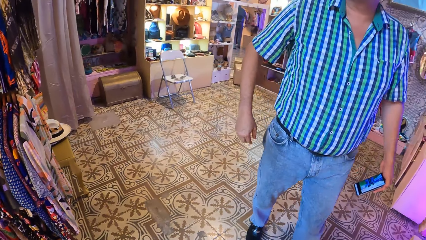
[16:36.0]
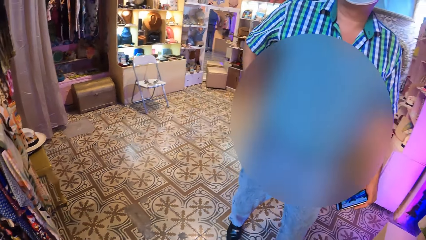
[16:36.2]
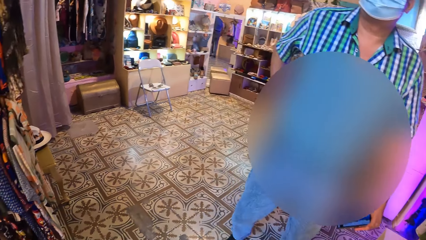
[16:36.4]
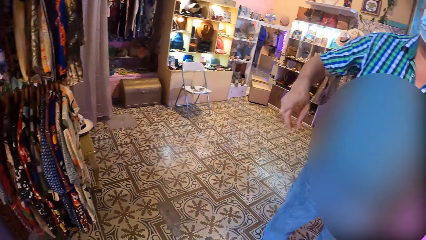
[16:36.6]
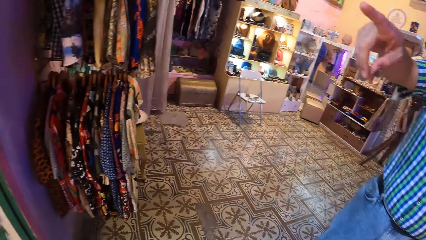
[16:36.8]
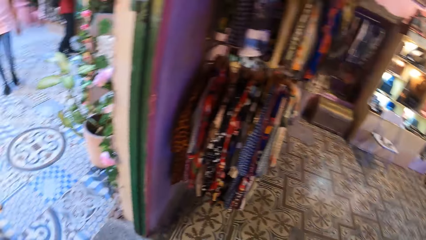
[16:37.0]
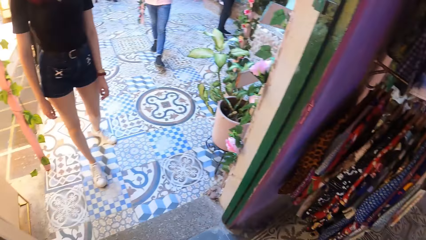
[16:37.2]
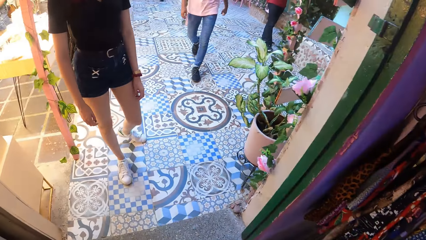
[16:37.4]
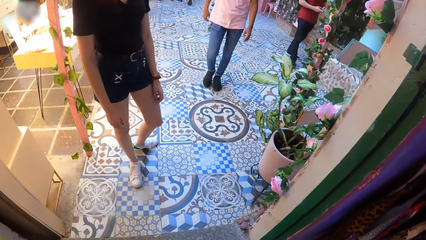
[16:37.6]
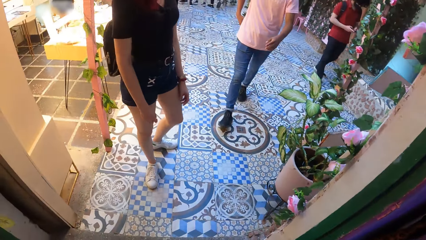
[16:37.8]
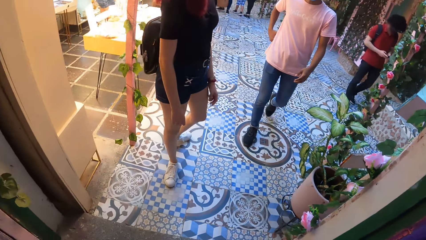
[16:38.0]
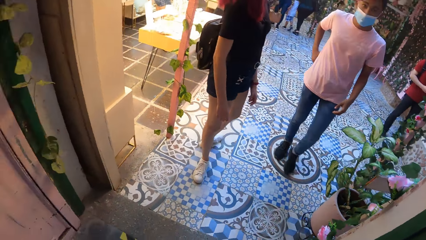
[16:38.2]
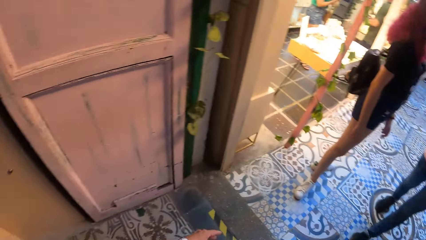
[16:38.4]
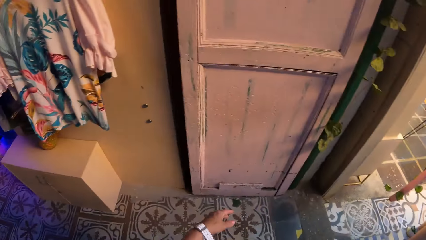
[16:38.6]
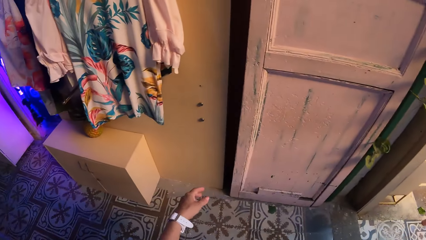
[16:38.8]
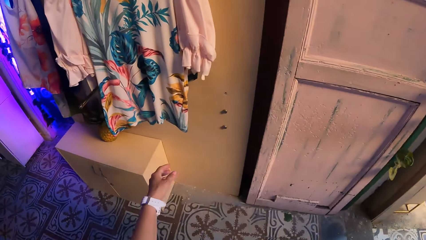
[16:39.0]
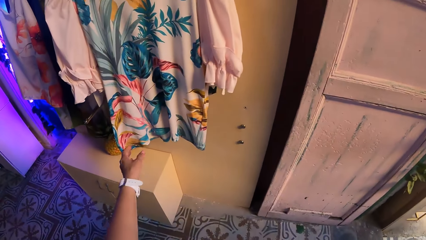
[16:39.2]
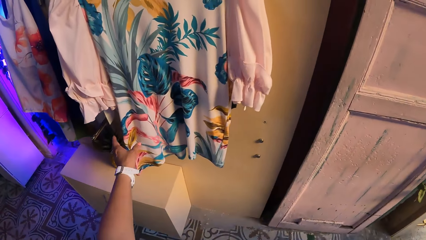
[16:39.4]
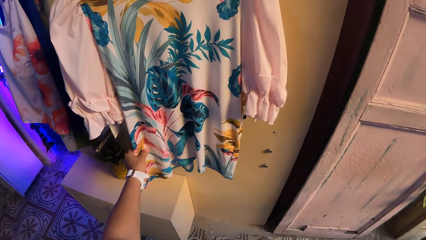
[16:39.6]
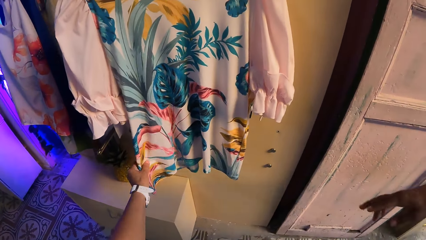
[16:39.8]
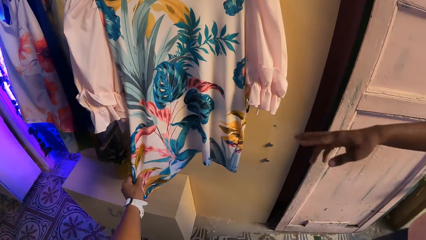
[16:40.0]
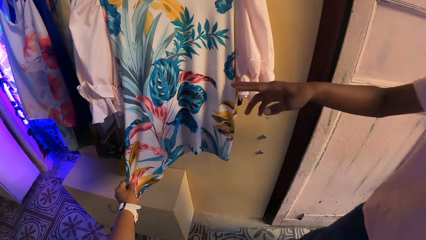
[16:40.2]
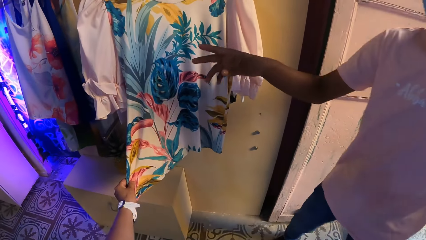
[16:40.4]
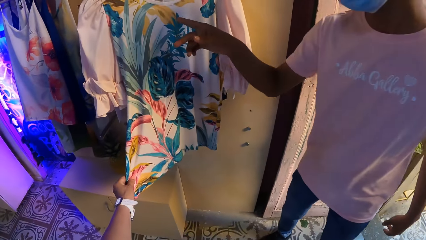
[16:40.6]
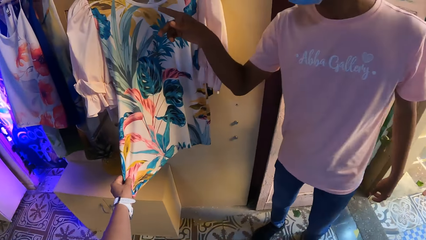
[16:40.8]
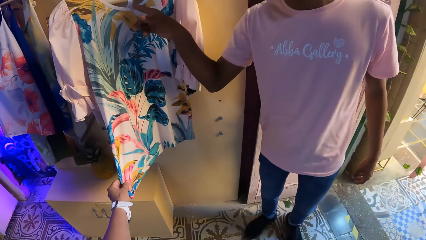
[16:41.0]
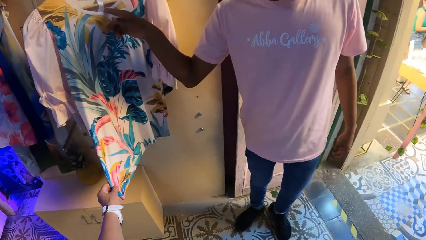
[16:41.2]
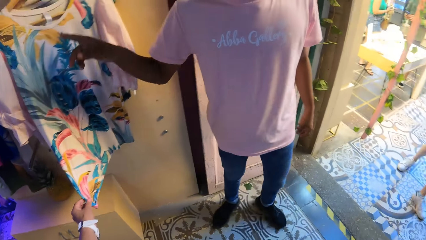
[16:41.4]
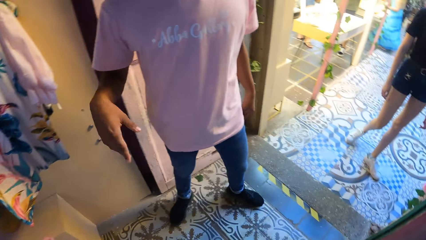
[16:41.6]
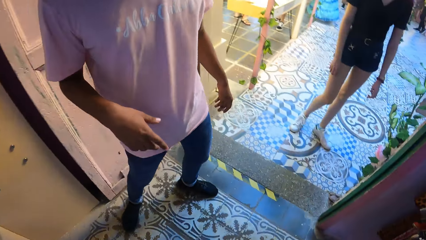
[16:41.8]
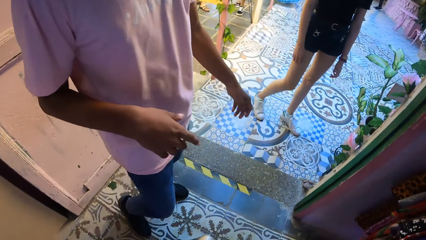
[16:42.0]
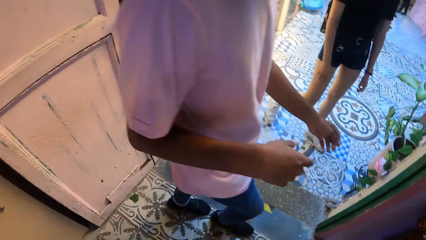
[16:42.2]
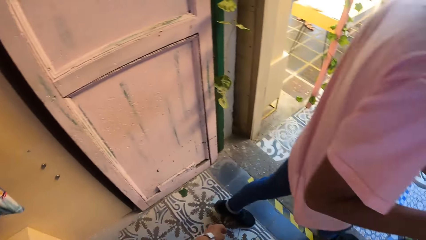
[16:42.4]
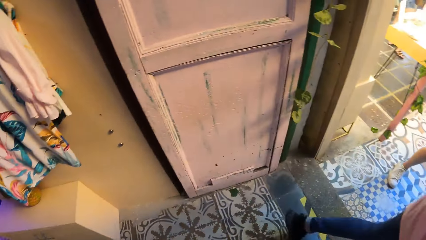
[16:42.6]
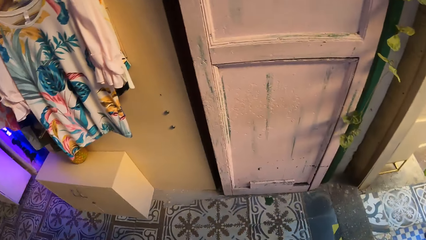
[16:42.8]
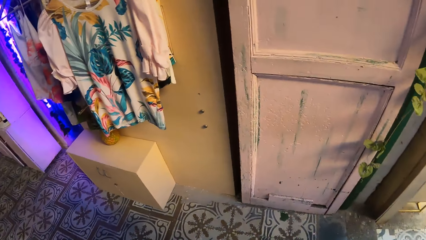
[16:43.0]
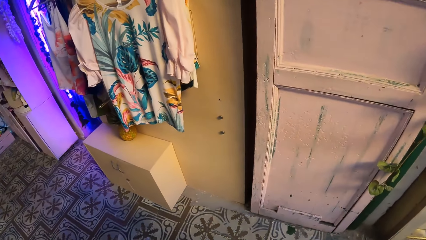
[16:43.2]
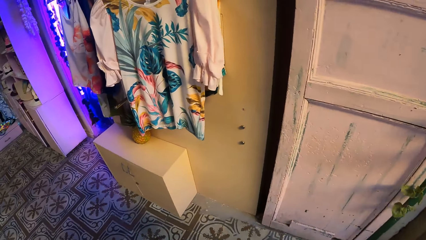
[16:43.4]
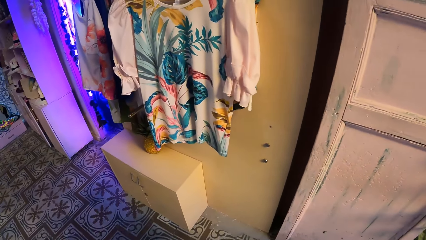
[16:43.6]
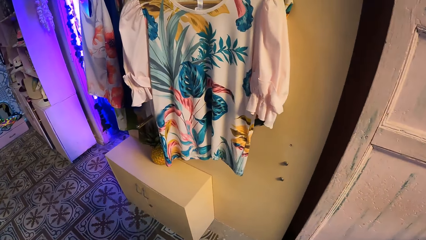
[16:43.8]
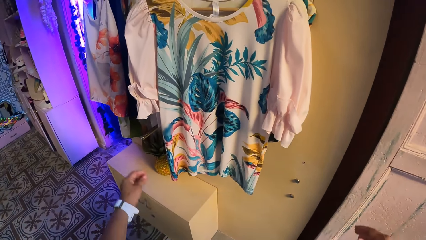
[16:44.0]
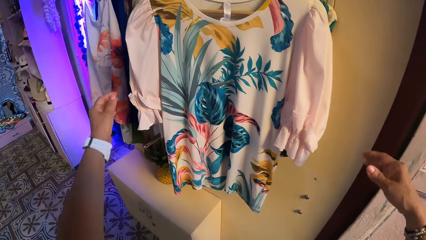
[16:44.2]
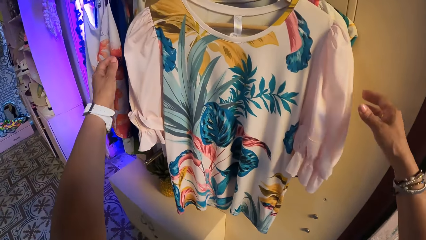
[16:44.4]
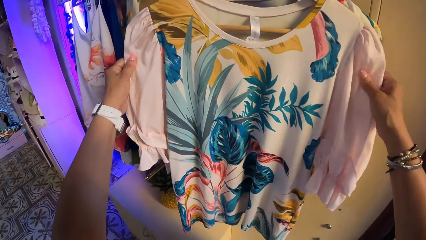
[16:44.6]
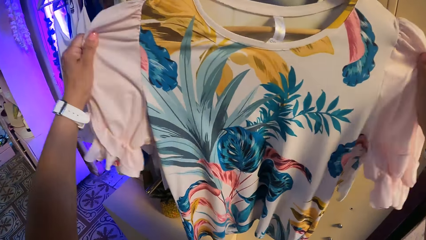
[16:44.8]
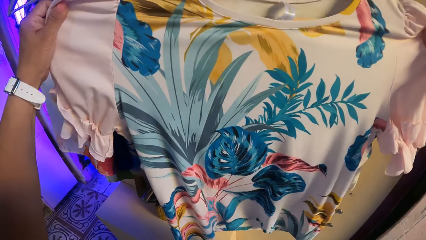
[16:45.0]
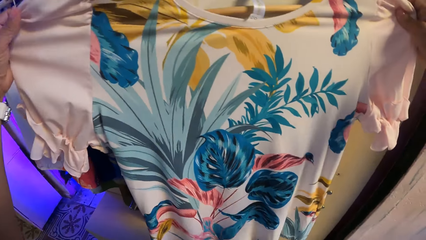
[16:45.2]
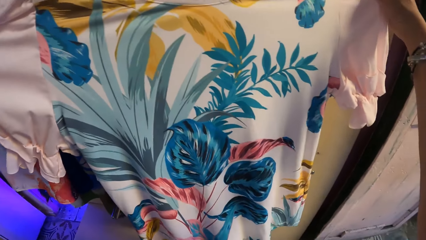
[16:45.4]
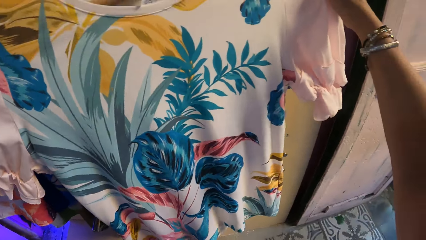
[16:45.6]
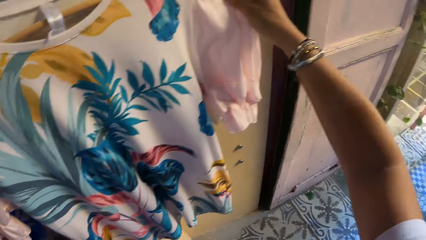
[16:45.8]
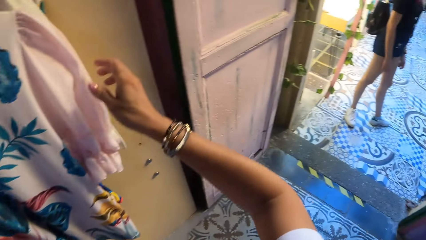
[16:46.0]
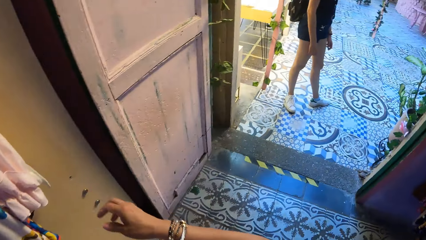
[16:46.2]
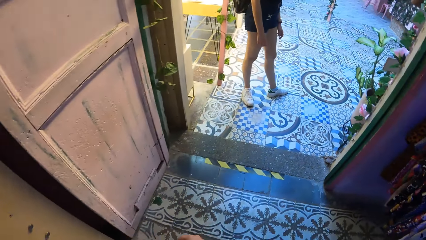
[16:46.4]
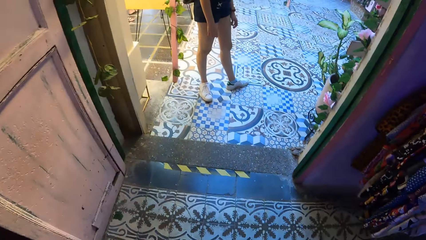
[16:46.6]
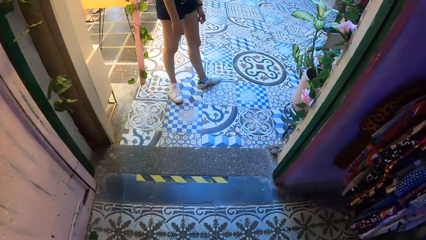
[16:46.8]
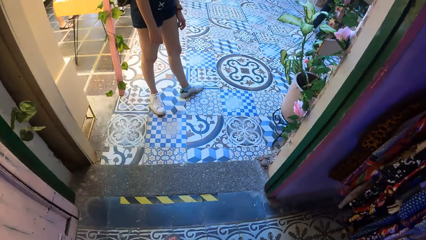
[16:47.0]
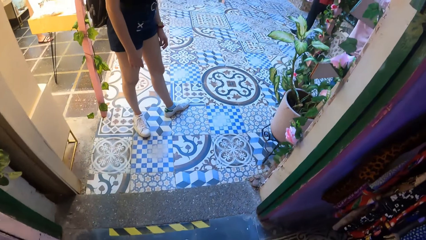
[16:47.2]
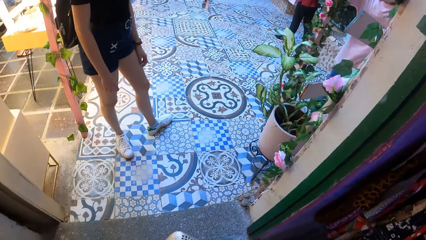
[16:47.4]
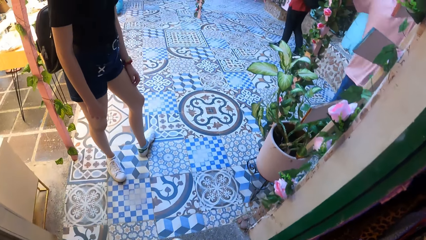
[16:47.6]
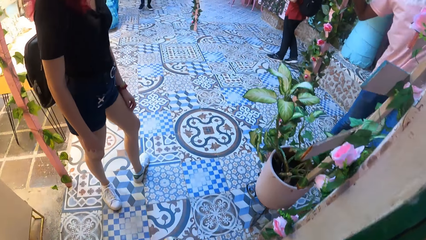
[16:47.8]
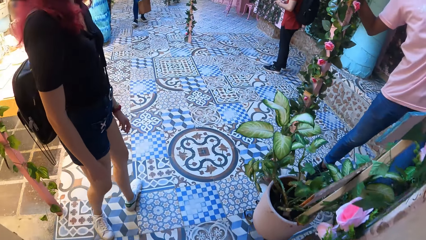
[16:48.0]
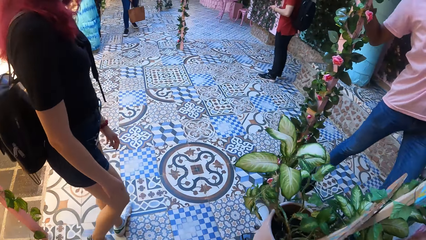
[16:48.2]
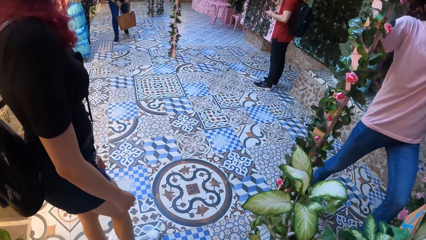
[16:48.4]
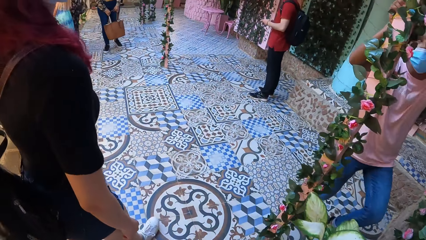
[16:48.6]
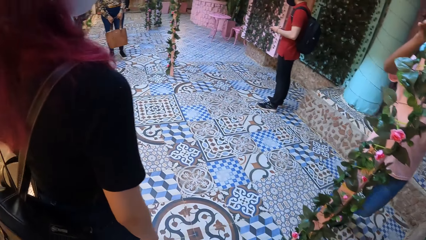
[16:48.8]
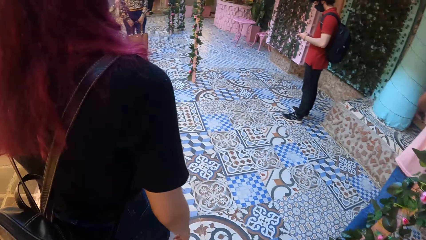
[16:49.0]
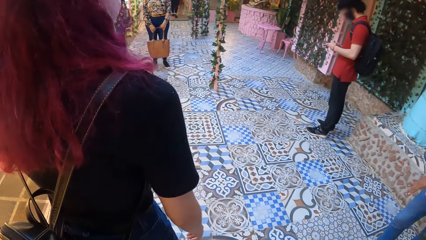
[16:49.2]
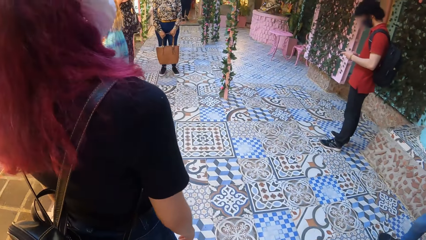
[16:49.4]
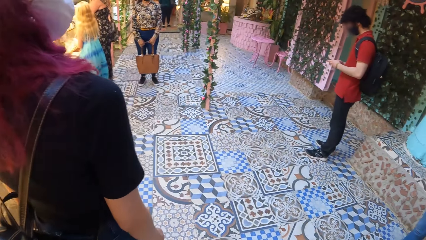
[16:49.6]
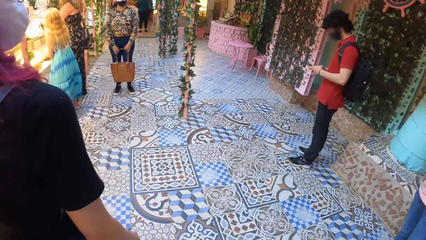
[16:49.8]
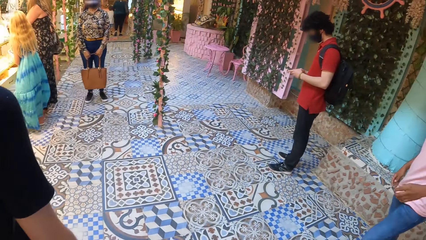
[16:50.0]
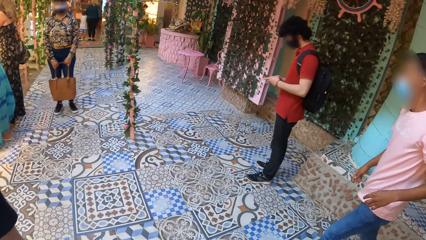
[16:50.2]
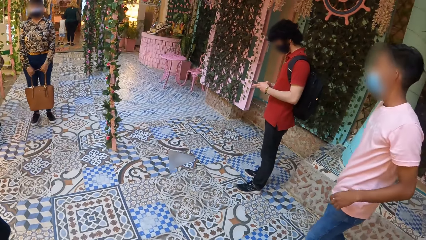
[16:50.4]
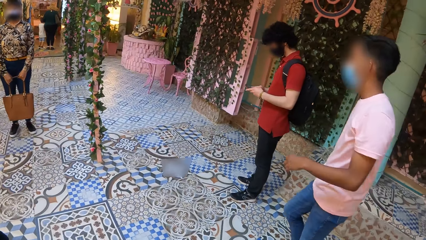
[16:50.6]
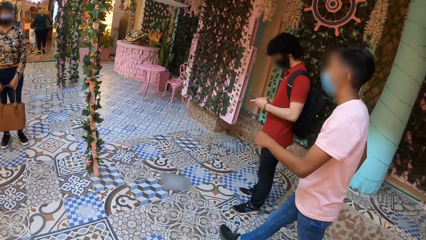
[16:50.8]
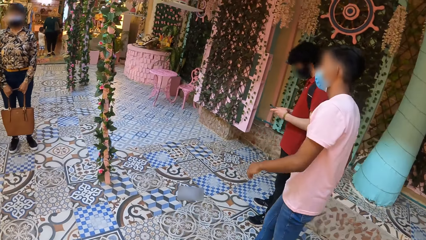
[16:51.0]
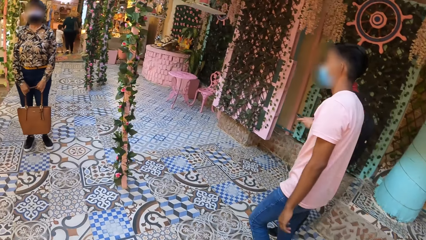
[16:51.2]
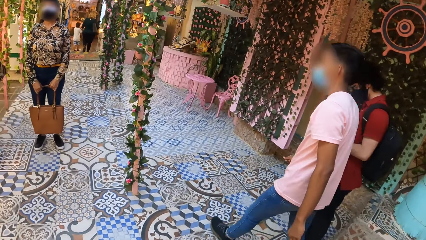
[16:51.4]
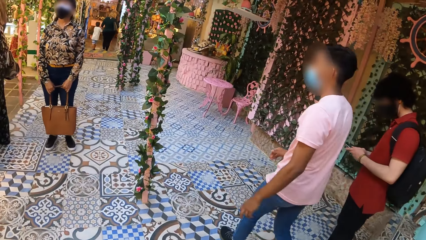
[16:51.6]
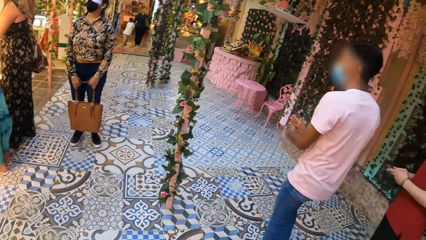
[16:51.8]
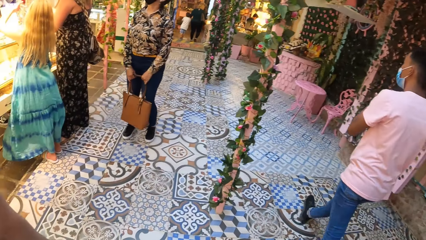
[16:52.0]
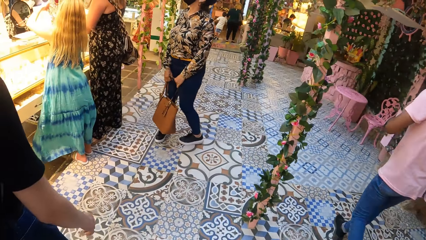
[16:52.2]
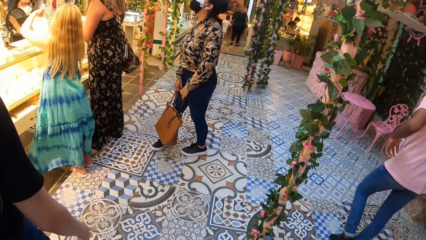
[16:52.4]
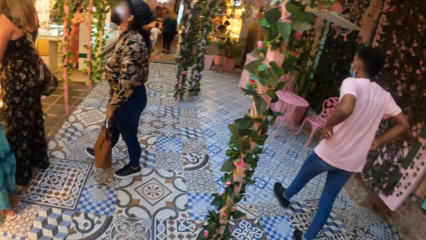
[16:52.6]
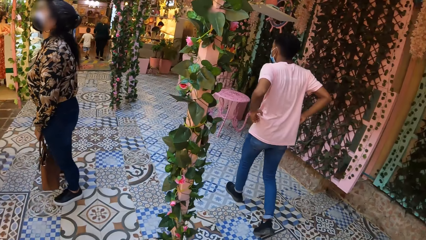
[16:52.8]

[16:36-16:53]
A man gestures to the camera wearer. The camera wearer looks around in the showroom. They touch the cloth on the hanger. They adjust a hanged blouse. Another man points towards the blouse. The other man walks around in the showroom. The camera wearer looks around in the showroom. They adjust the hanged blouse. They walk around in the showroom.
